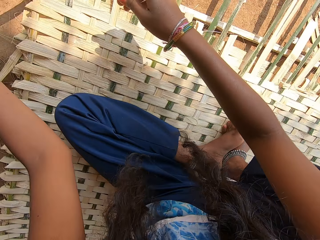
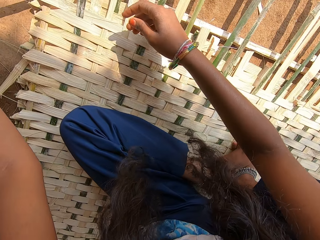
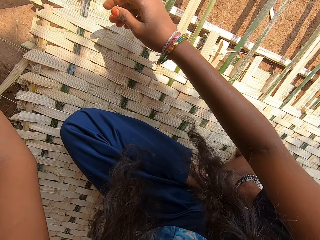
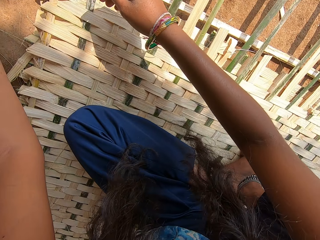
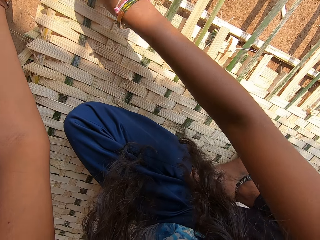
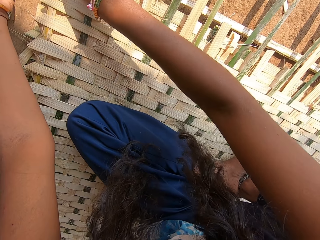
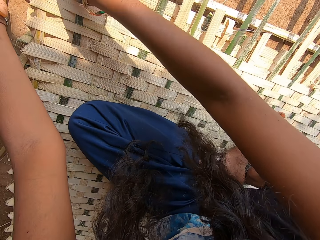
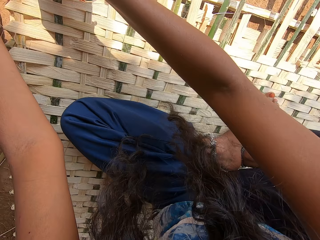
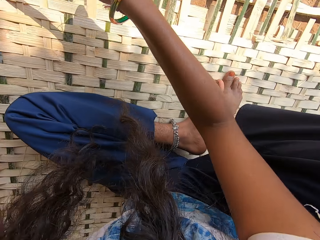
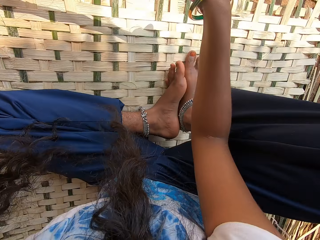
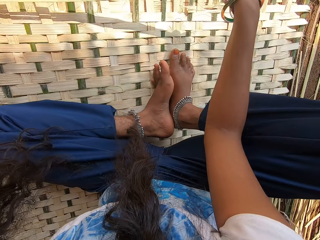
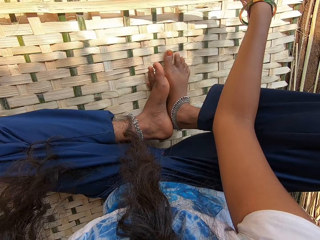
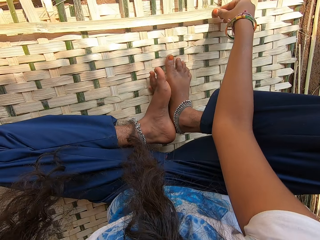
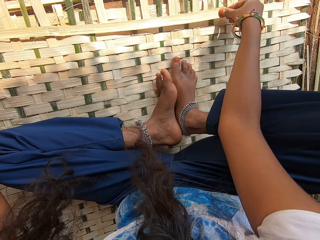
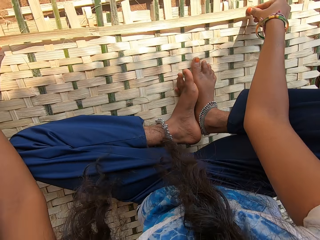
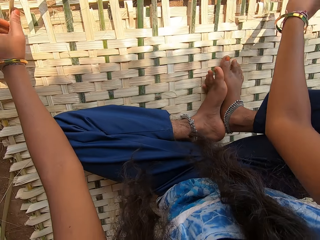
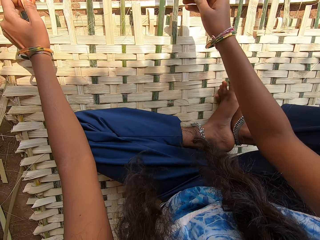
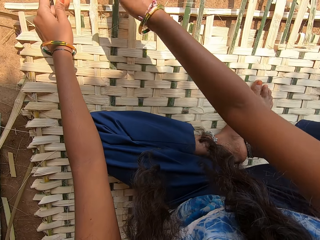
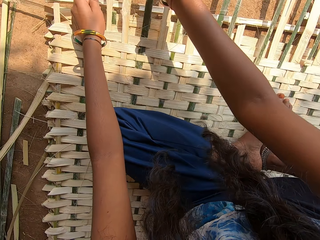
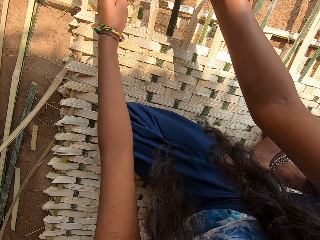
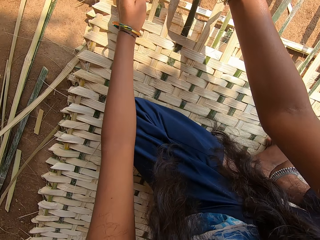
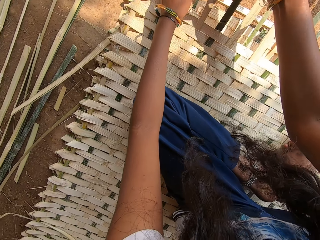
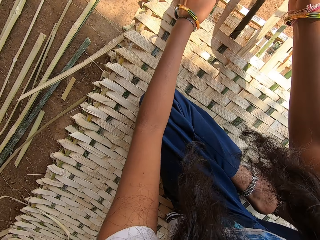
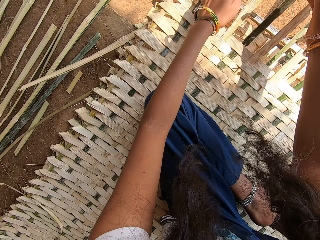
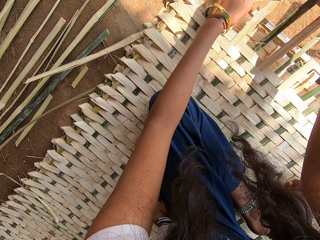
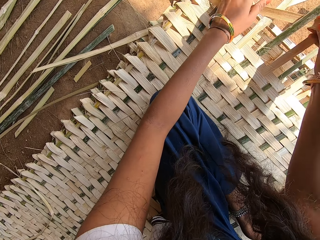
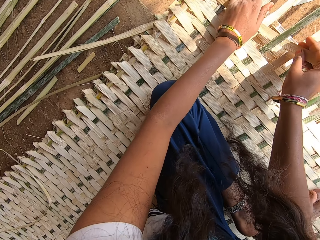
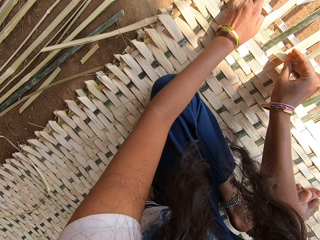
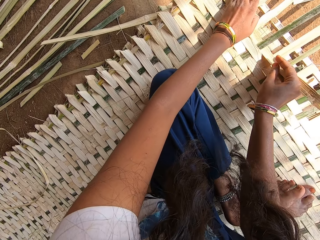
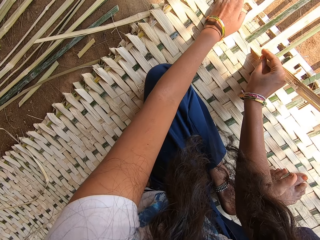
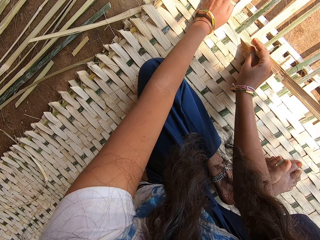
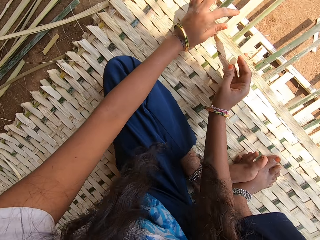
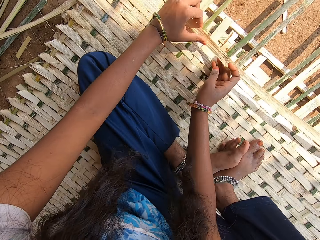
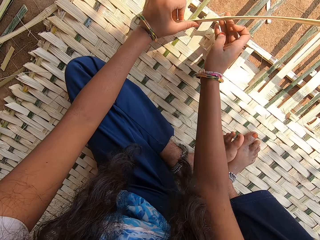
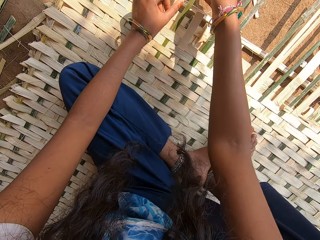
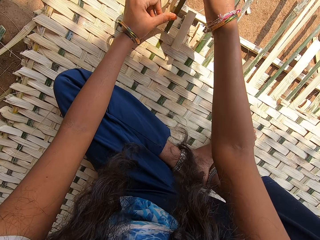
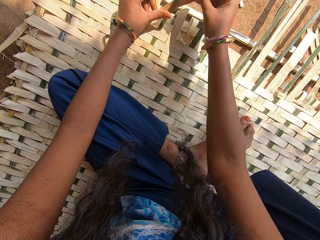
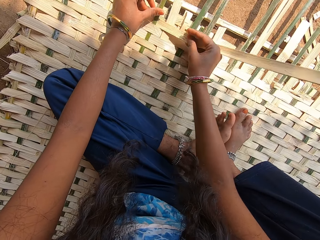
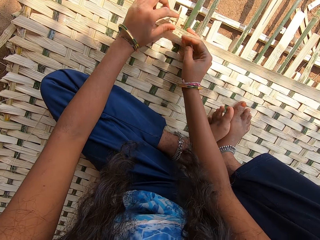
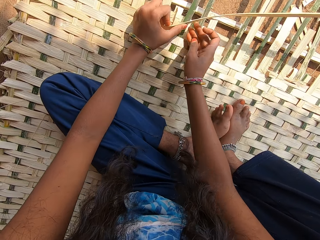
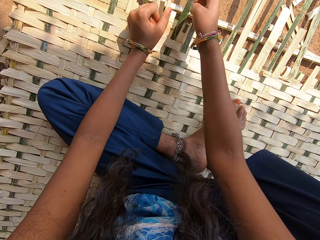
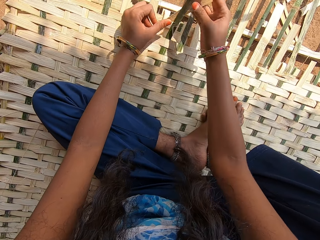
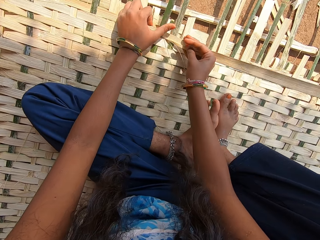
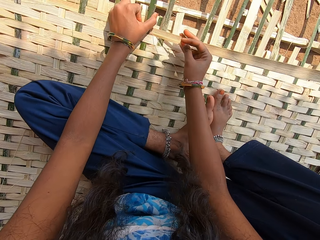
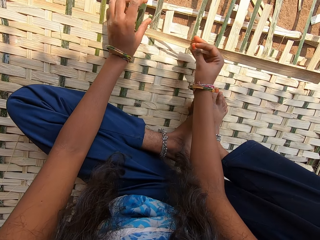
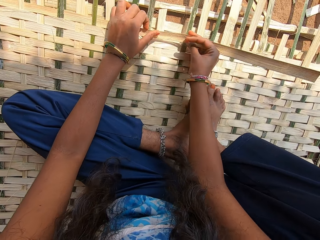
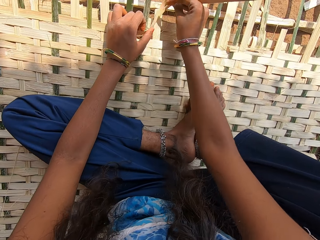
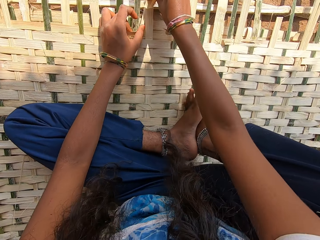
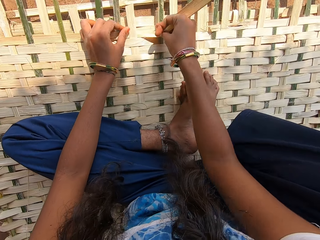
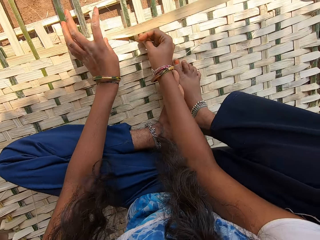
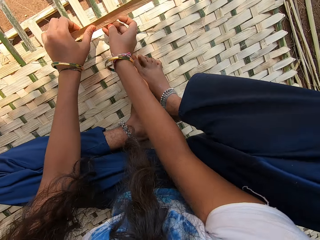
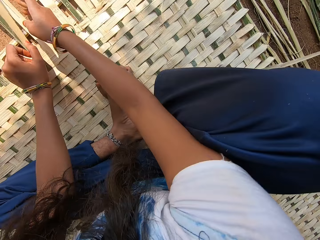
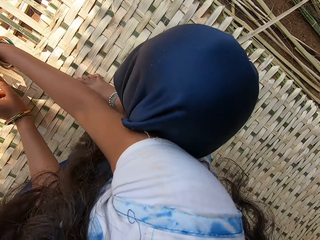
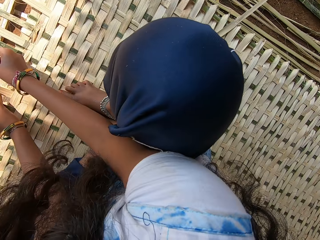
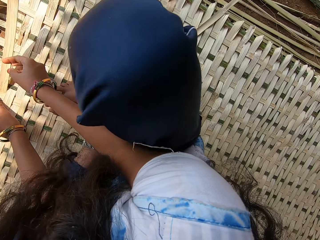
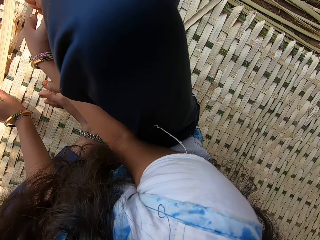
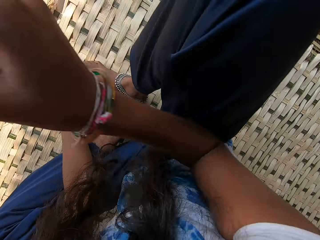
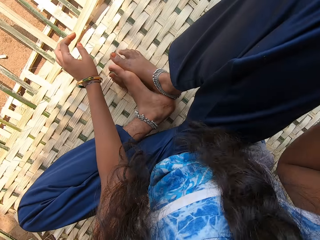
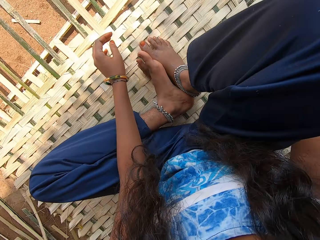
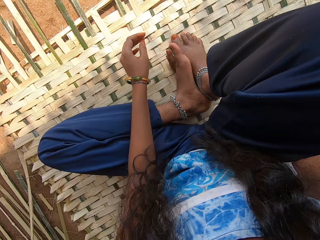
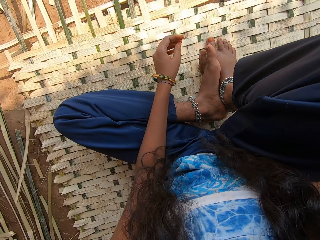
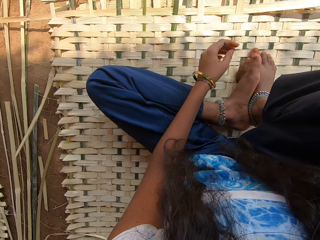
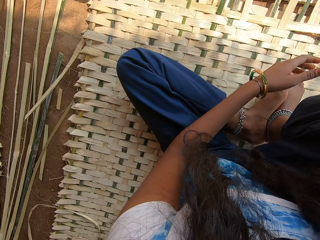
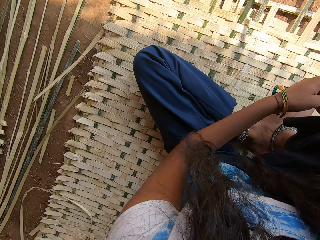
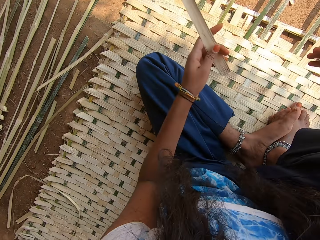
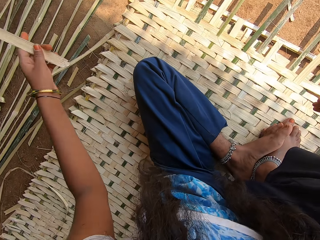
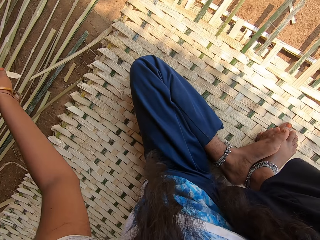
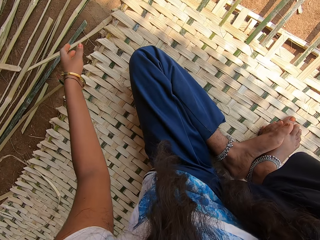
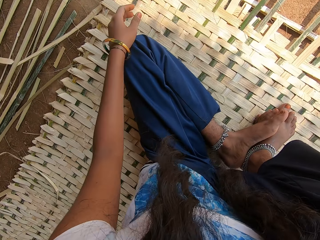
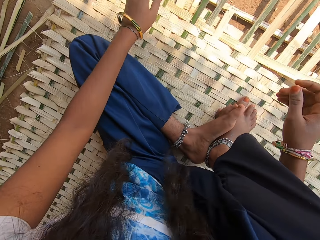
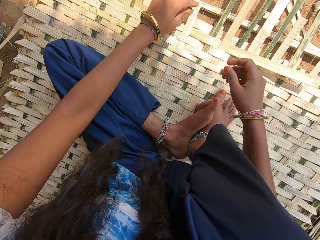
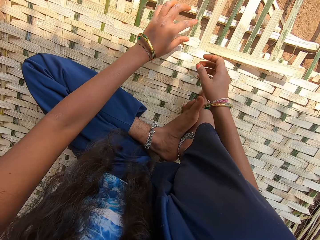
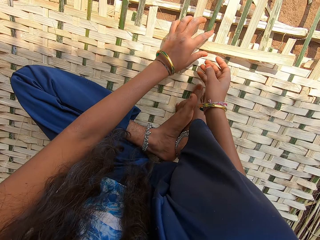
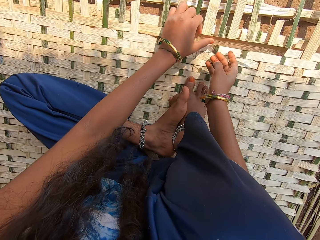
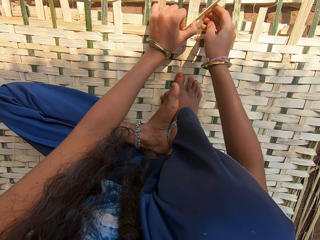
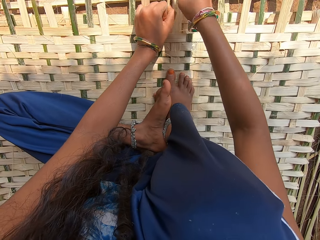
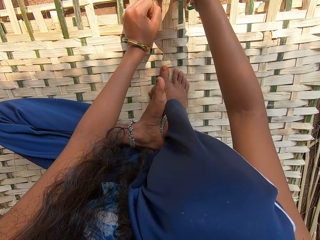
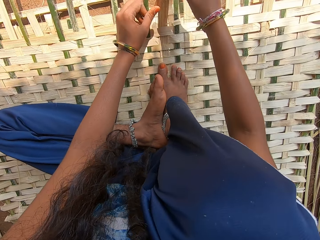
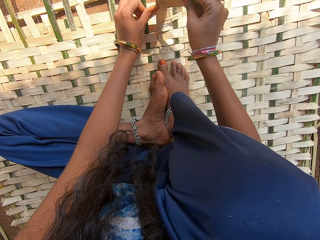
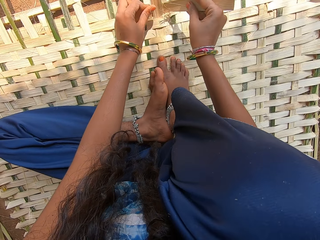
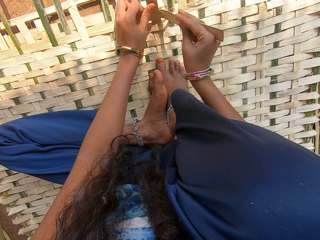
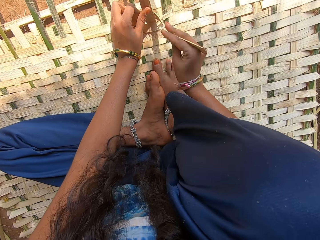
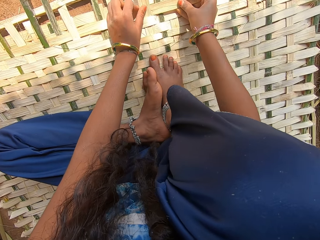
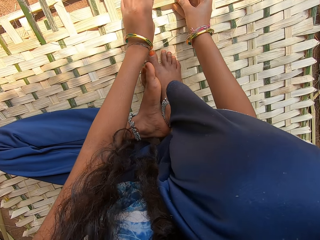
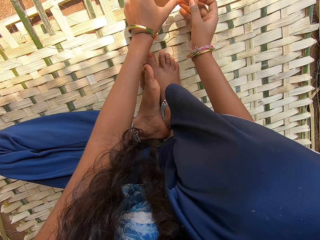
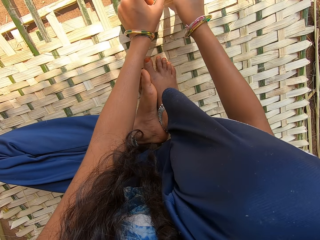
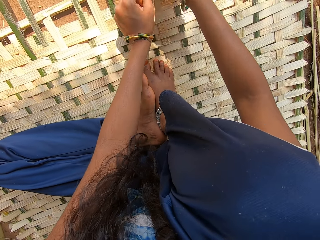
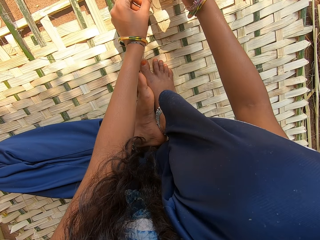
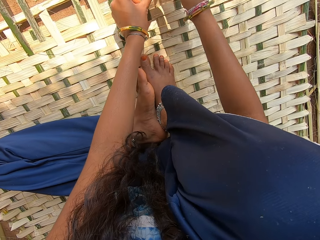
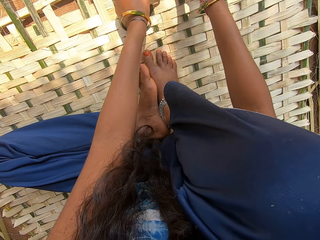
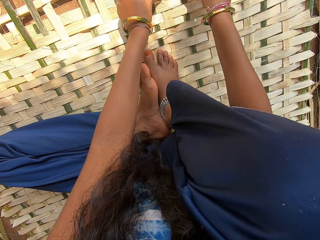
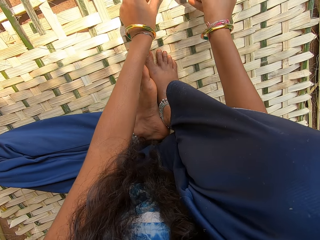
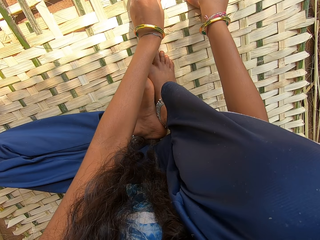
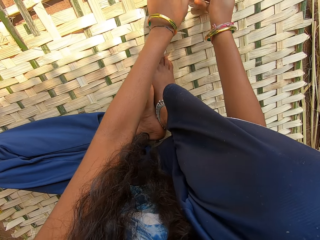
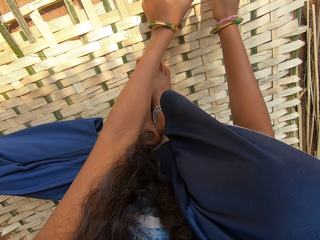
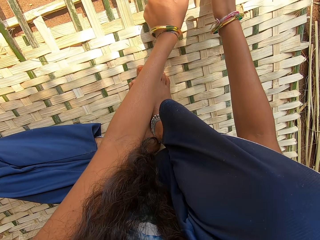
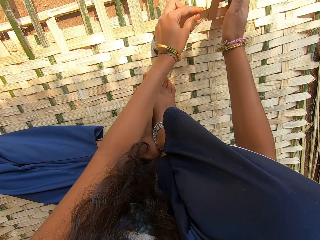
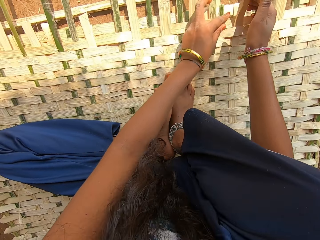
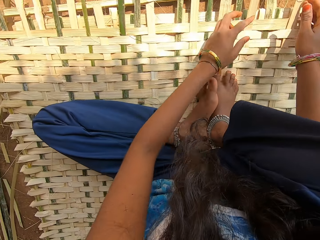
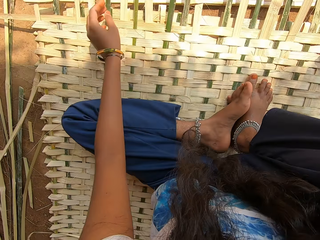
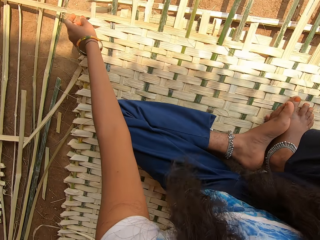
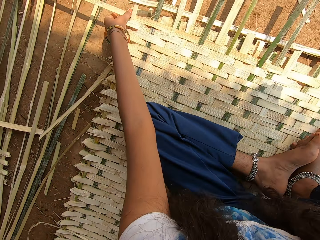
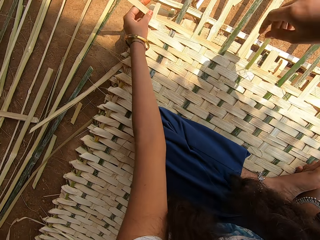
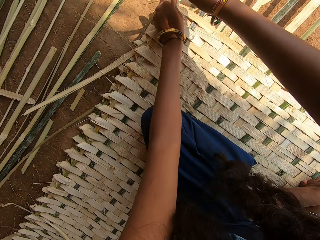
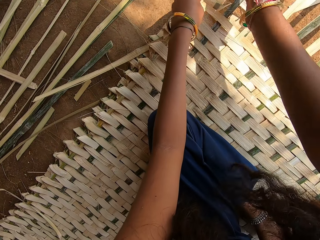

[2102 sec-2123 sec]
The camera wearer weaves a mat with a reed. She moves her hand. She throws the reed. She weaves the mat with the reed.
